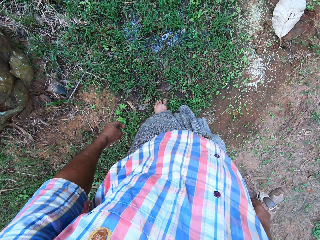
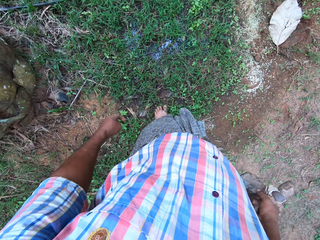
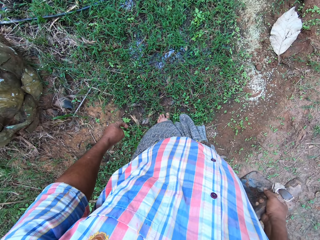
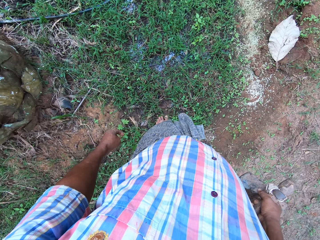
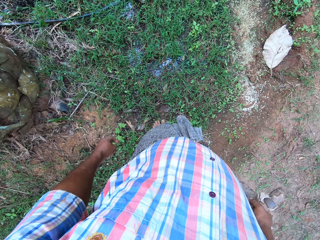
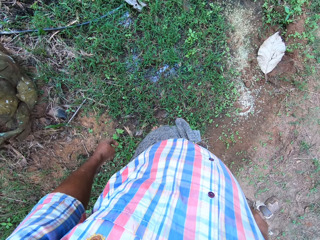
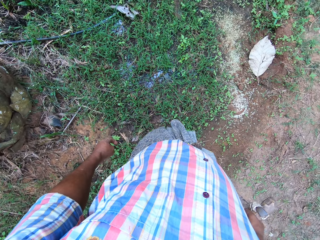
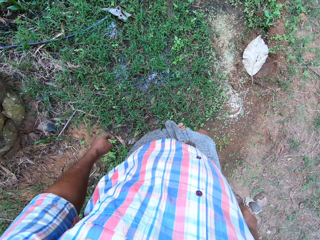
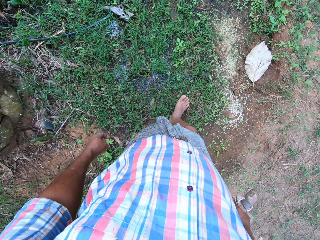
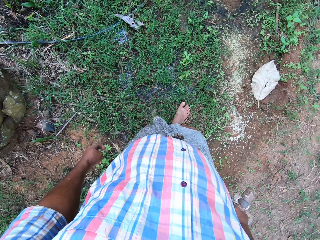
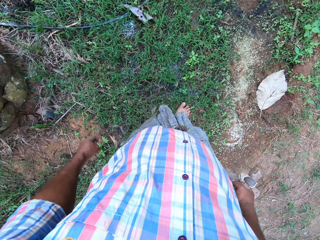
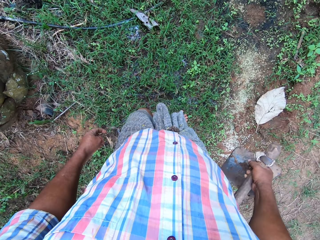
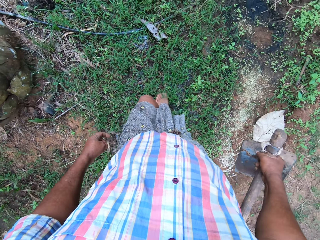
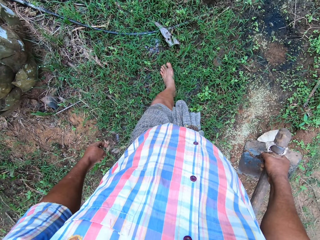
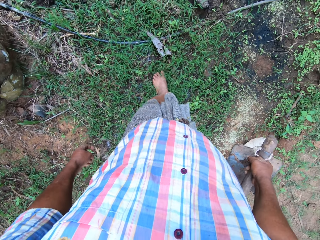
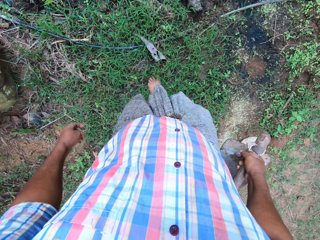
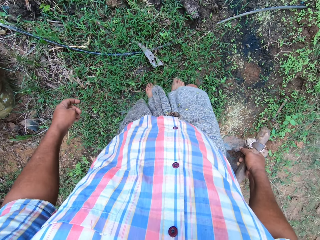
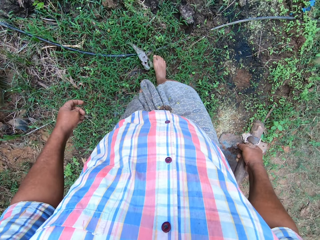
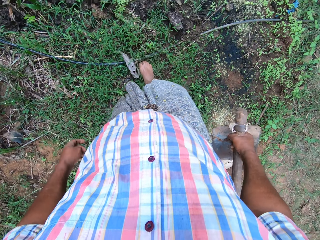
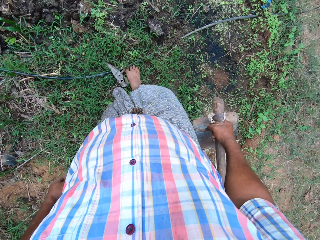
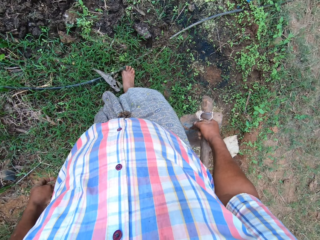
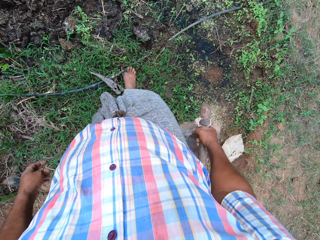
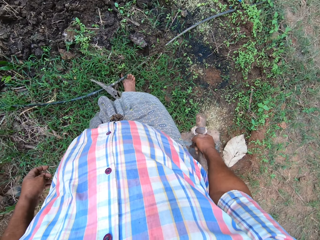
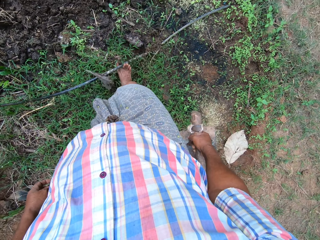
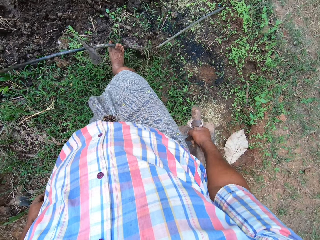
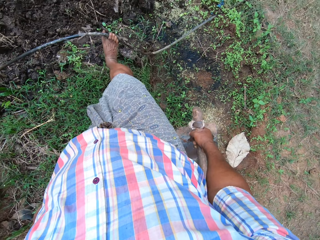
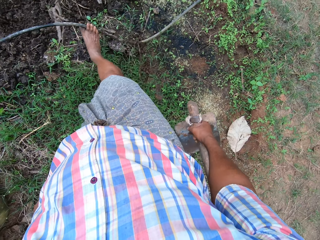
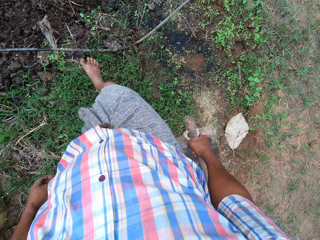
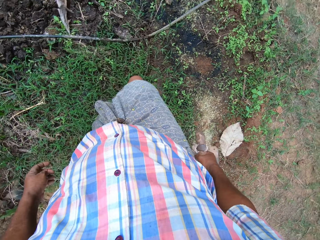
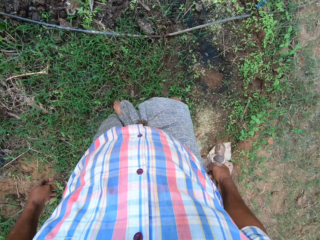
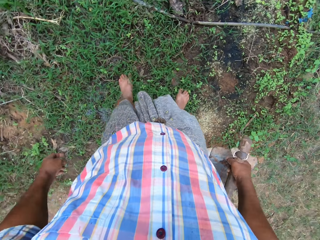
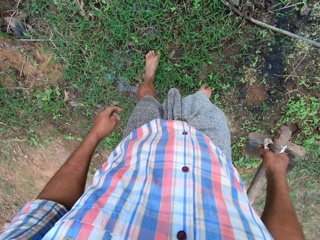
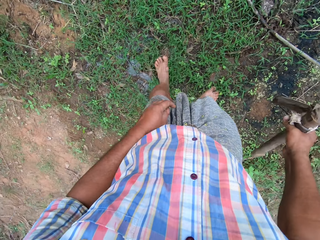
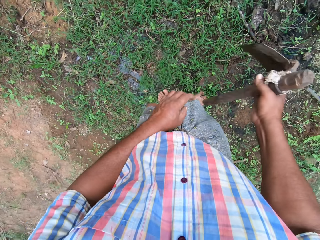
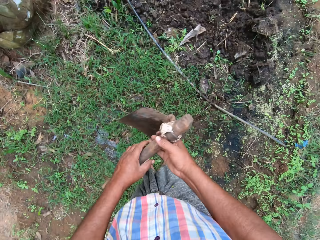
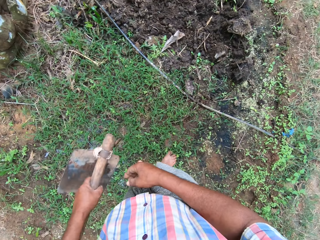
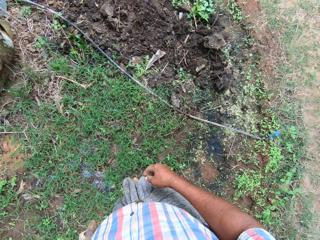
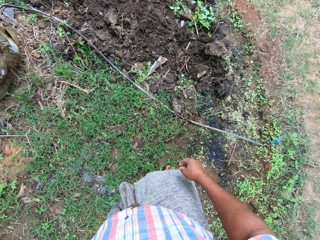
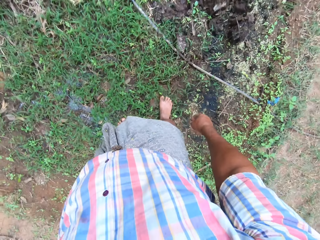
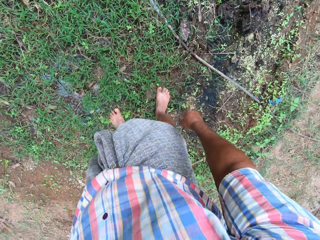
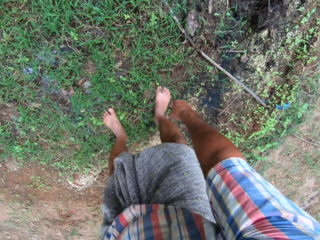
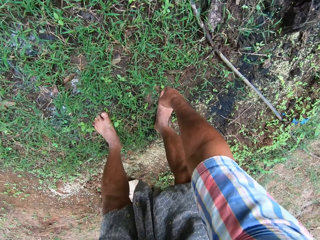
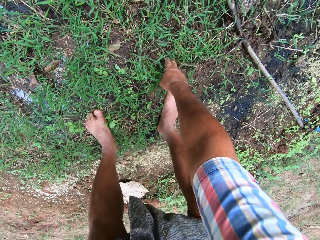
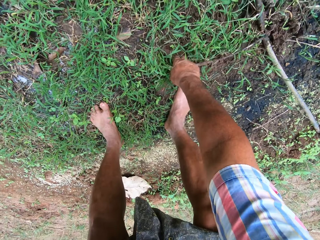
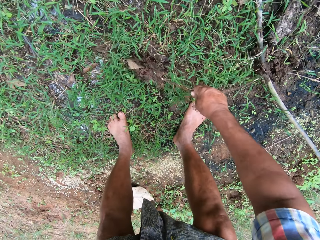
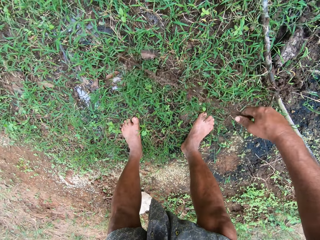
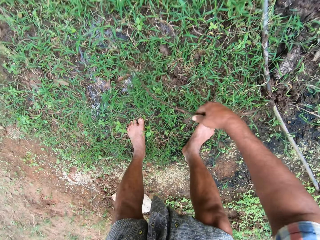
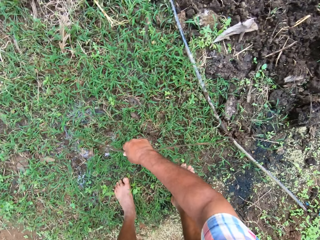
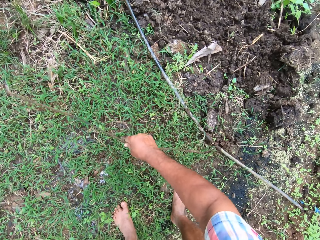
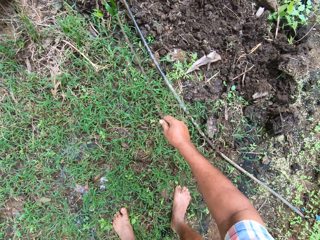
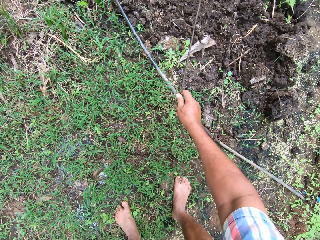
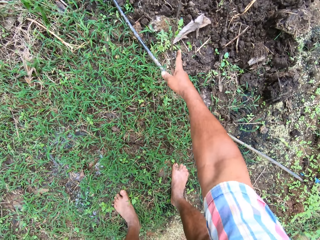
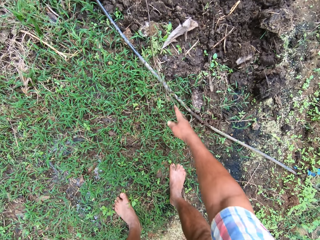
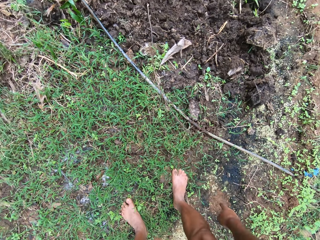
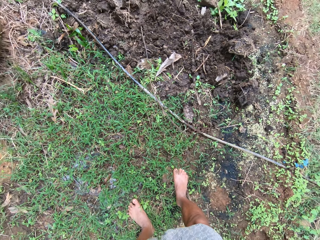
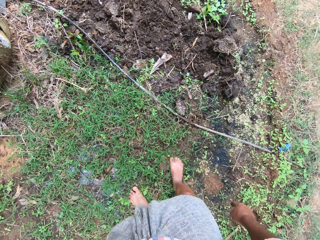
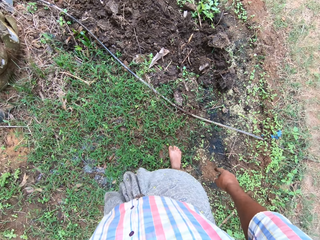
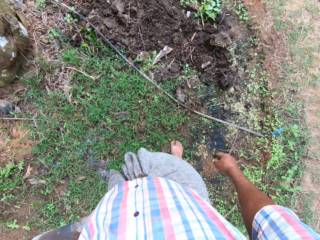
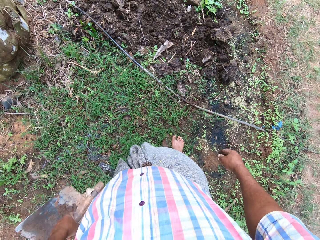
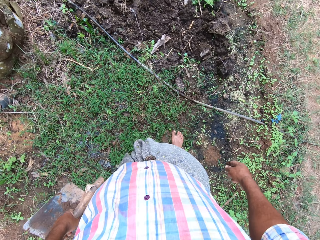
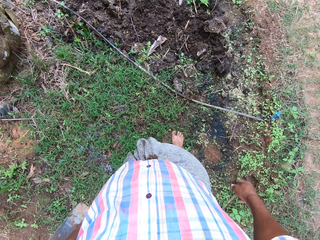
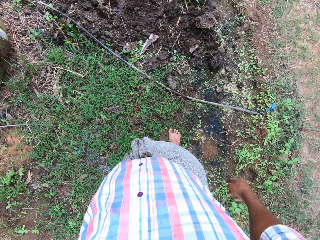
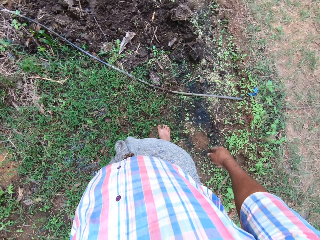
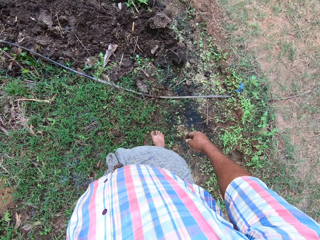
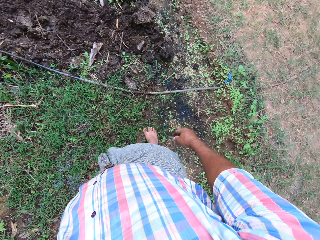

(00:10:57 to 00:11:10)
The camera wearer adjusts a cable on the floor with his leg. He lifts a pipe with a leg and puts down the pipe with a leg. He switches a hoe to the other hand. He picks the pipe from the mud with a hand. He adjusts the cable on the floor with his hand. He puts down the pipe with a hand.

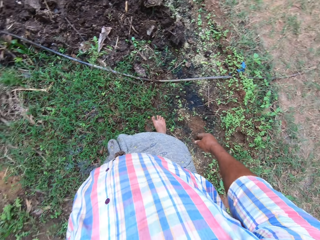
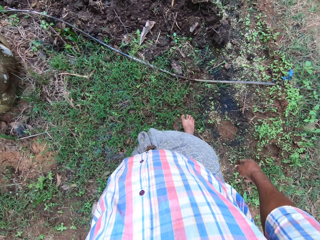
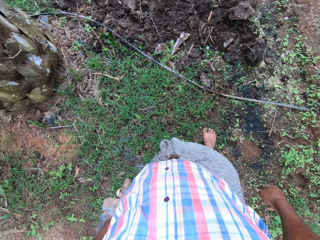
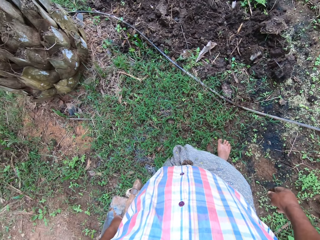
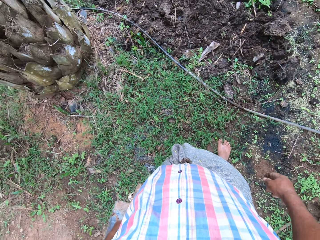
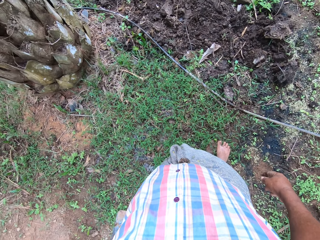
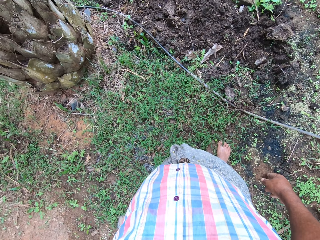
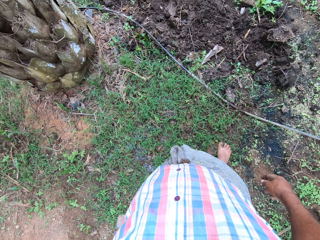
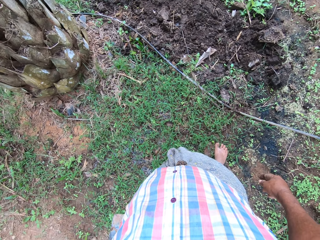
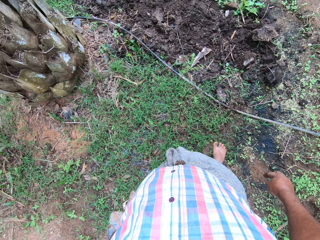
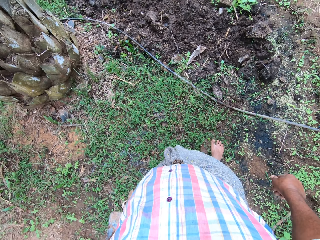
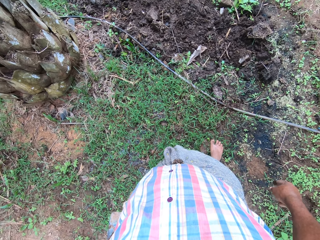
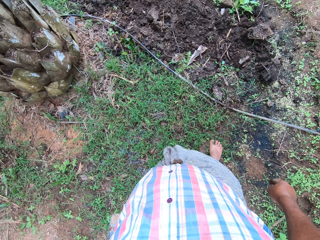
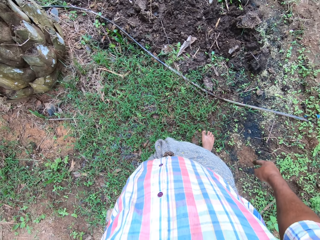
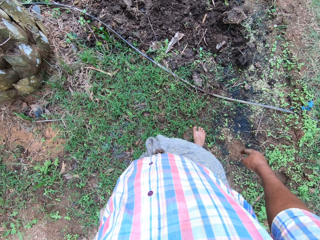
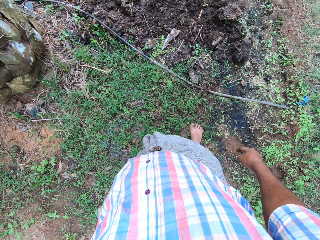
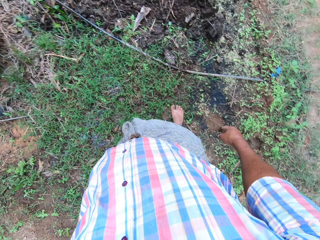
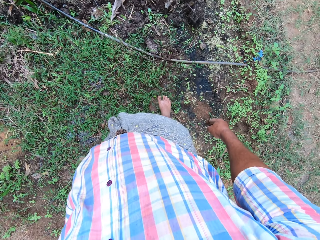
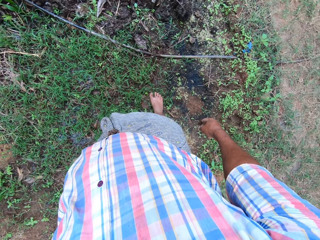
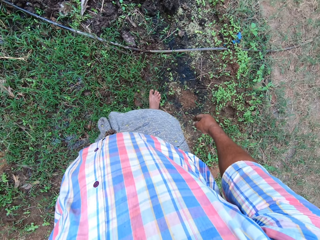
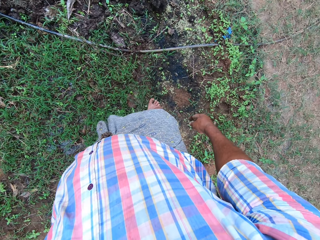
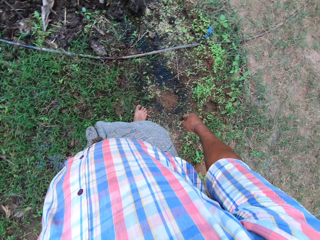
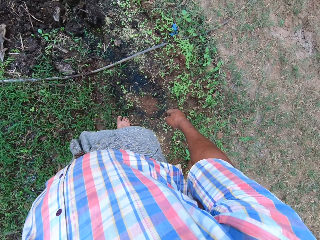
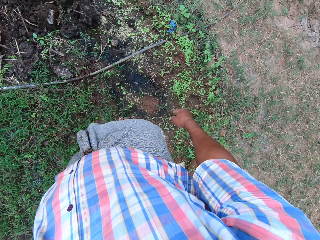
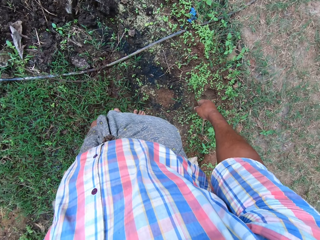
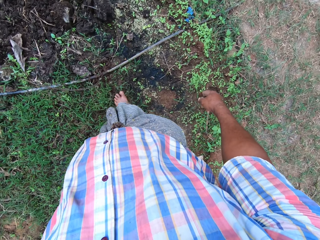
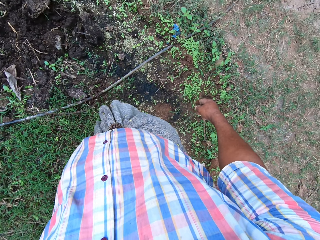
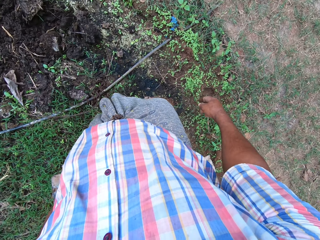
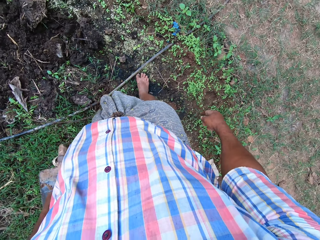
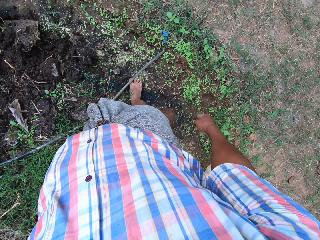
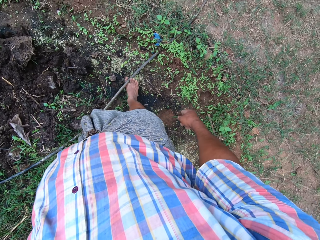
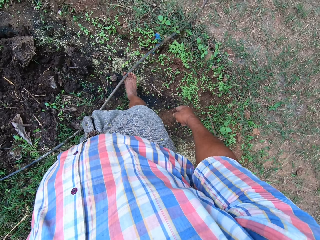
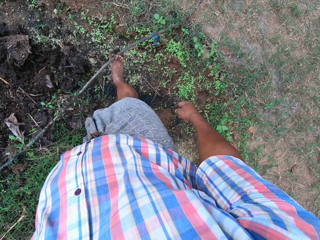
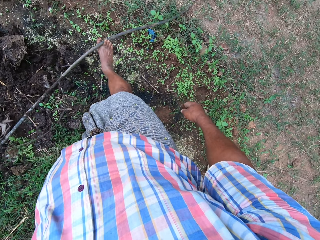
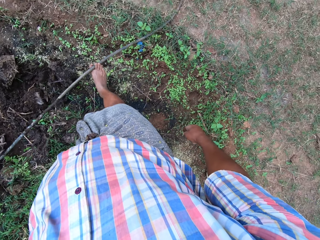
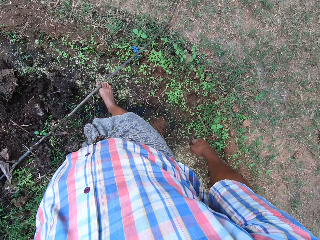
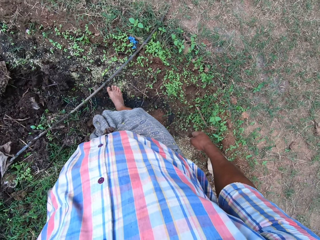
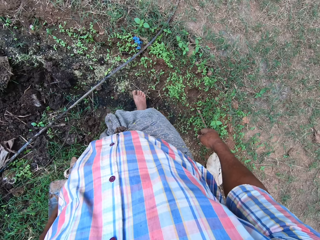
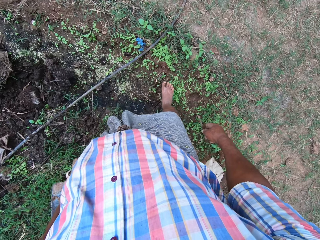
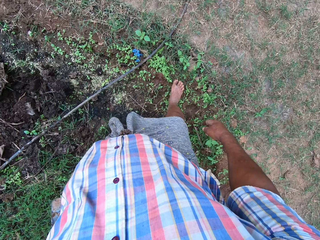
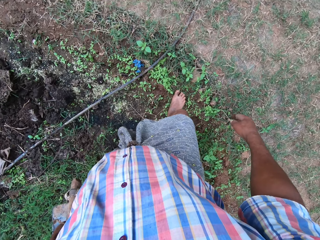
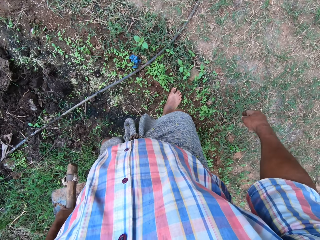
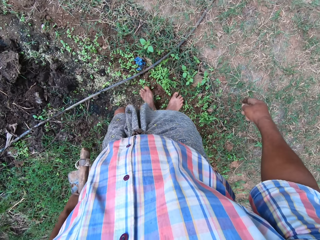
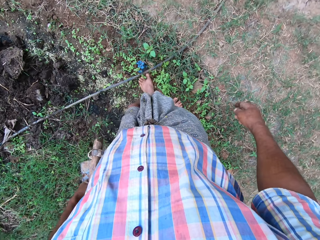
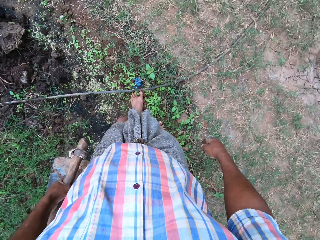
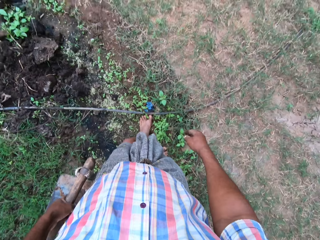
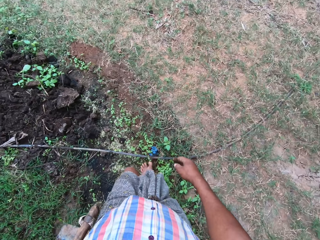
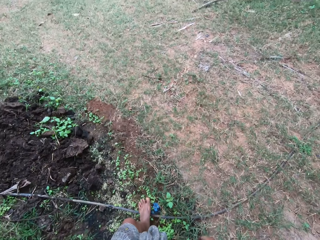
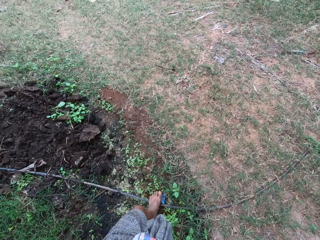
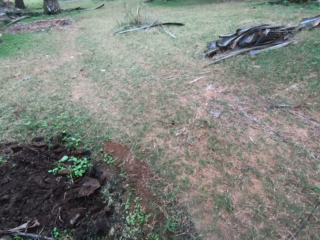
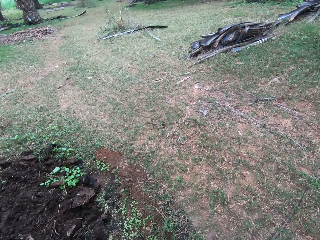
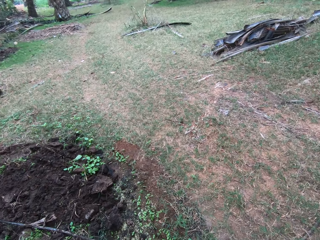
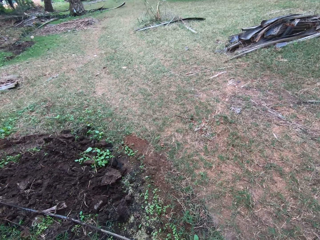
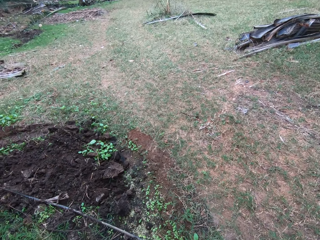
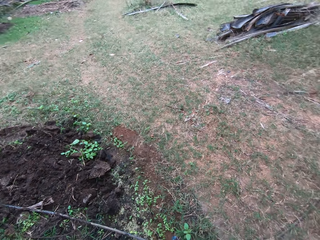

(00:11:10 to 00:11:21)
The camera wearer looks around. He lifts a pipe with a leg. He adjusts a cable on the floor with his leg. He puts down the pipe with a leg.
